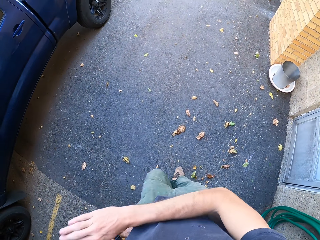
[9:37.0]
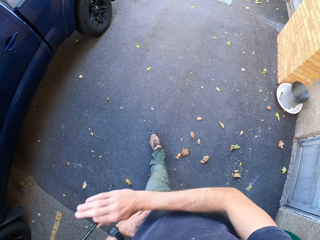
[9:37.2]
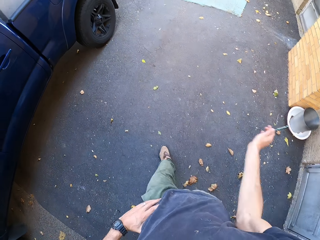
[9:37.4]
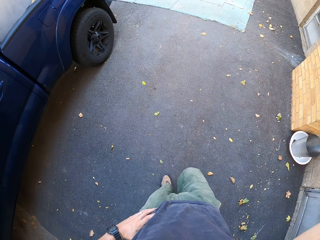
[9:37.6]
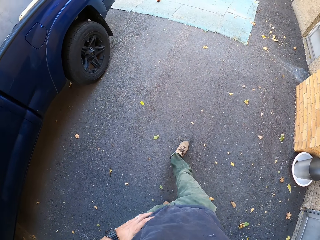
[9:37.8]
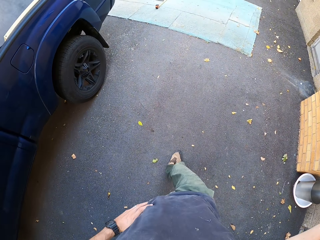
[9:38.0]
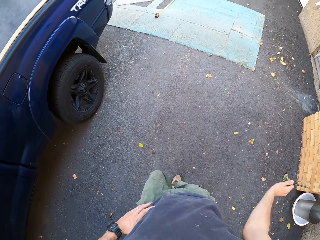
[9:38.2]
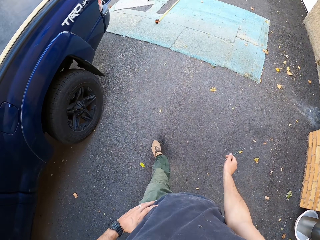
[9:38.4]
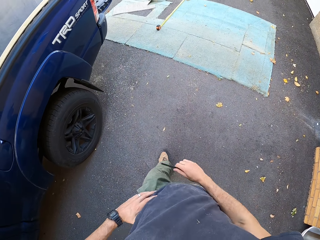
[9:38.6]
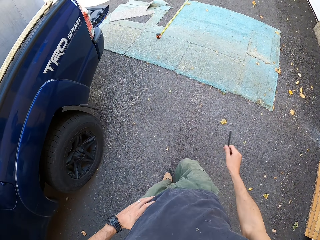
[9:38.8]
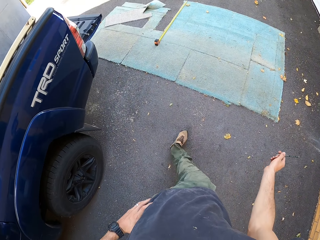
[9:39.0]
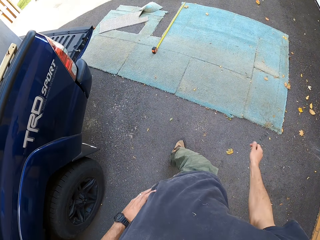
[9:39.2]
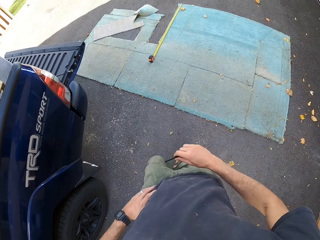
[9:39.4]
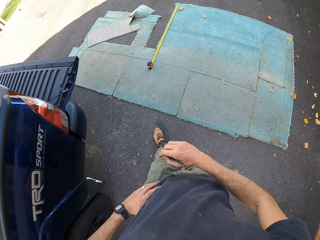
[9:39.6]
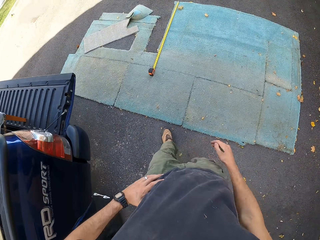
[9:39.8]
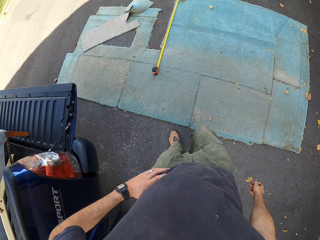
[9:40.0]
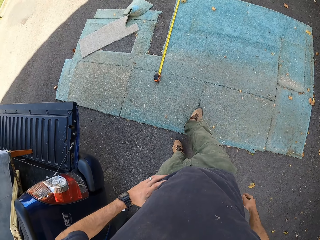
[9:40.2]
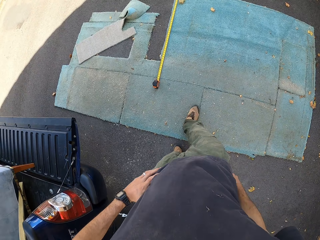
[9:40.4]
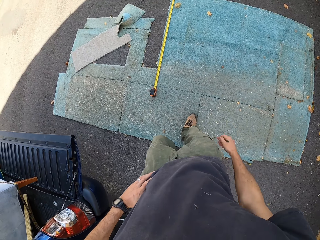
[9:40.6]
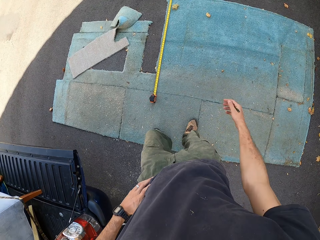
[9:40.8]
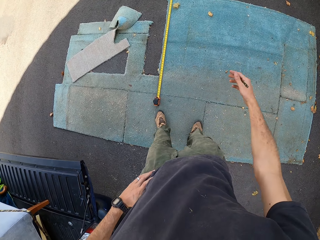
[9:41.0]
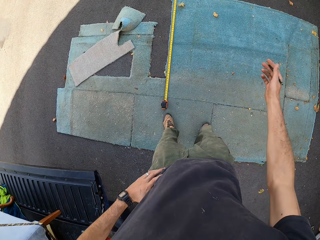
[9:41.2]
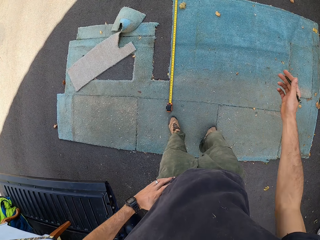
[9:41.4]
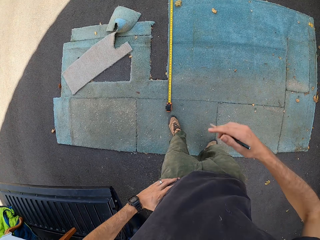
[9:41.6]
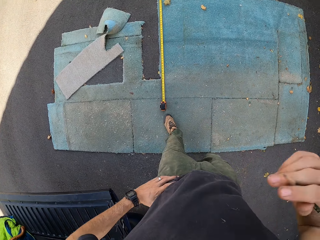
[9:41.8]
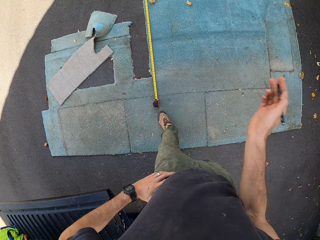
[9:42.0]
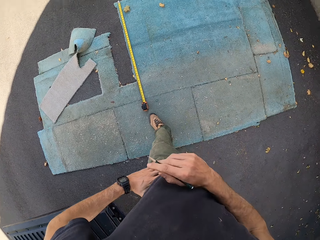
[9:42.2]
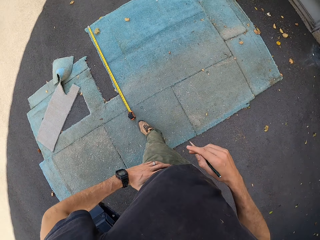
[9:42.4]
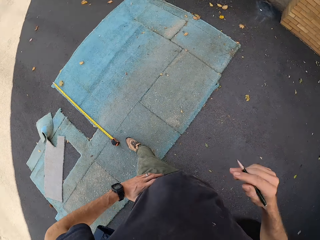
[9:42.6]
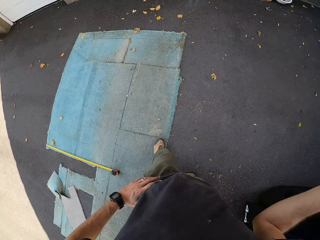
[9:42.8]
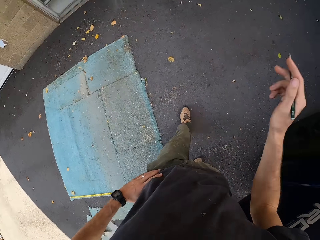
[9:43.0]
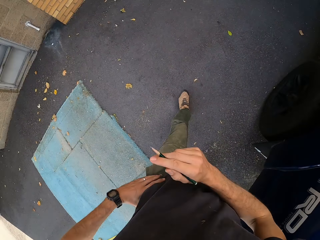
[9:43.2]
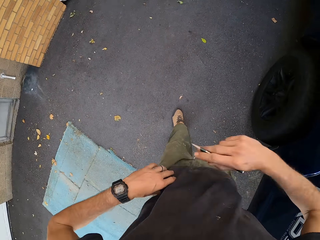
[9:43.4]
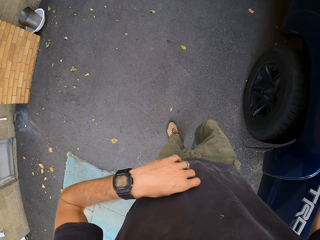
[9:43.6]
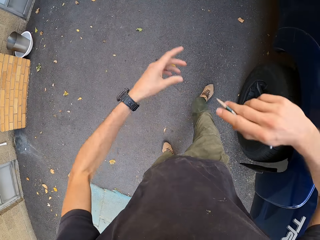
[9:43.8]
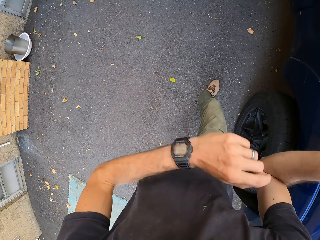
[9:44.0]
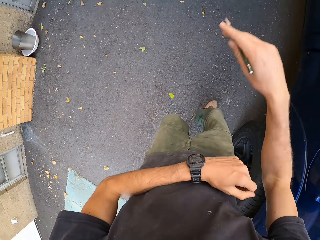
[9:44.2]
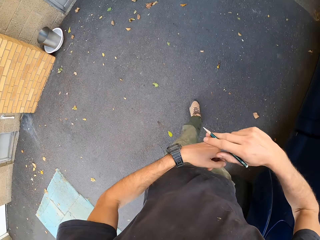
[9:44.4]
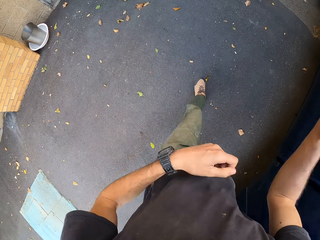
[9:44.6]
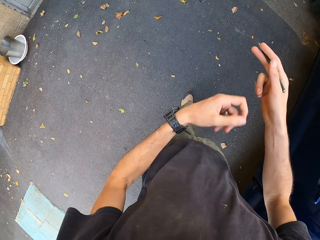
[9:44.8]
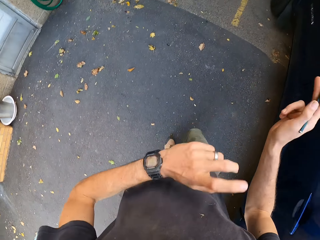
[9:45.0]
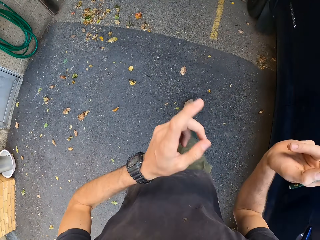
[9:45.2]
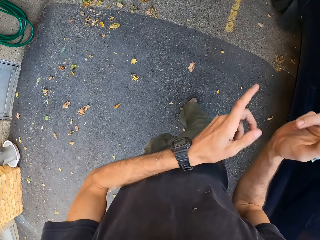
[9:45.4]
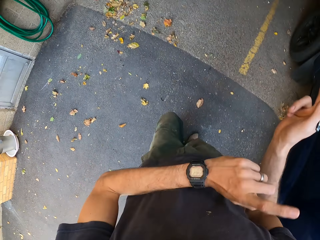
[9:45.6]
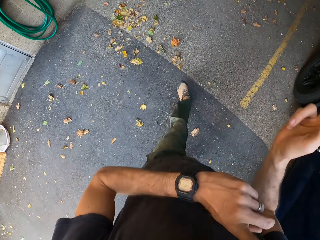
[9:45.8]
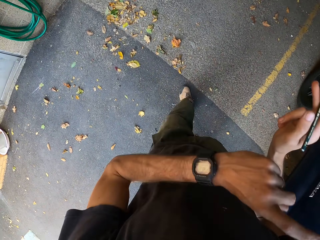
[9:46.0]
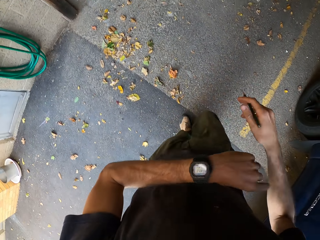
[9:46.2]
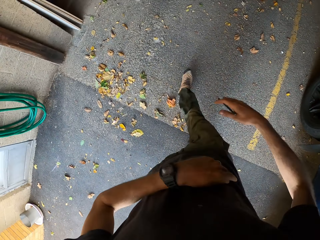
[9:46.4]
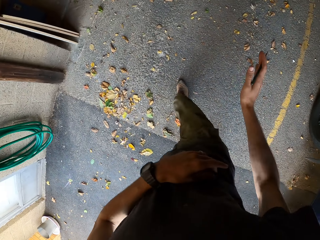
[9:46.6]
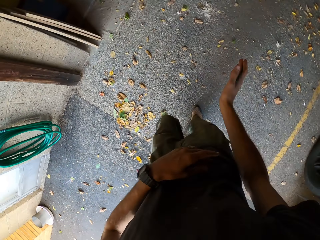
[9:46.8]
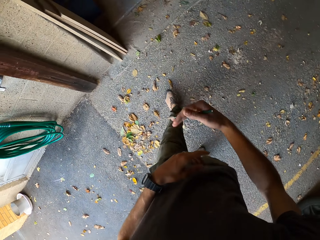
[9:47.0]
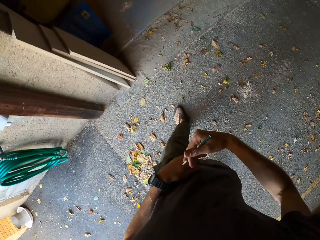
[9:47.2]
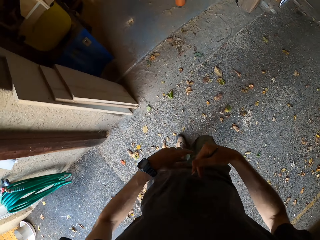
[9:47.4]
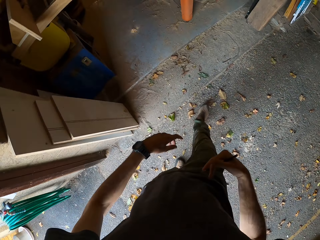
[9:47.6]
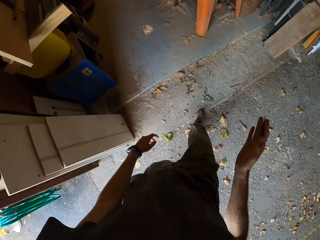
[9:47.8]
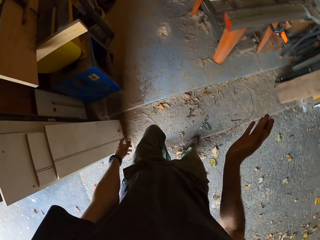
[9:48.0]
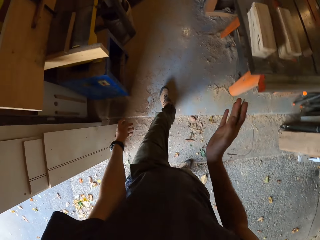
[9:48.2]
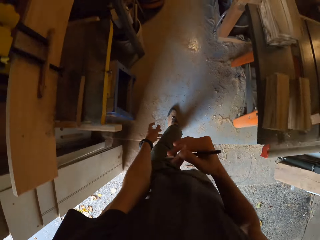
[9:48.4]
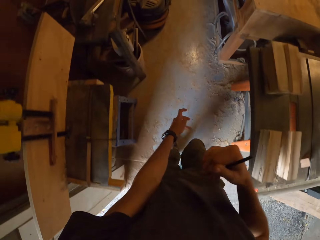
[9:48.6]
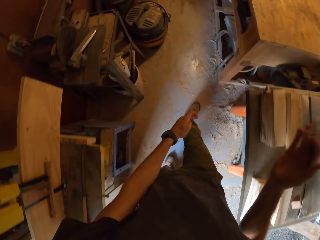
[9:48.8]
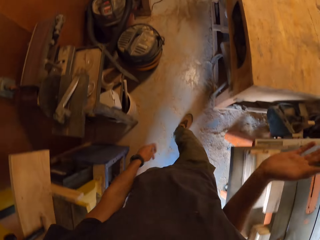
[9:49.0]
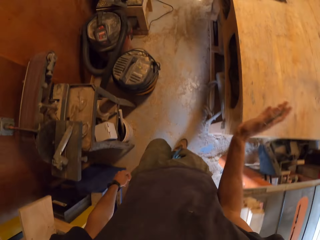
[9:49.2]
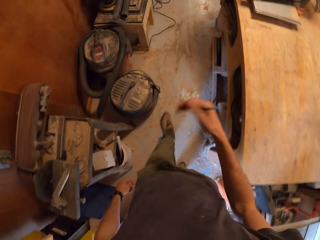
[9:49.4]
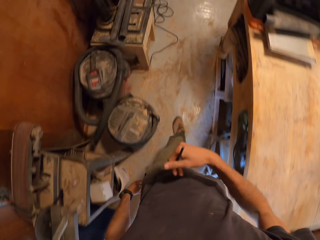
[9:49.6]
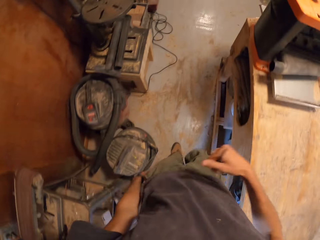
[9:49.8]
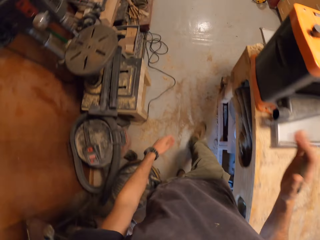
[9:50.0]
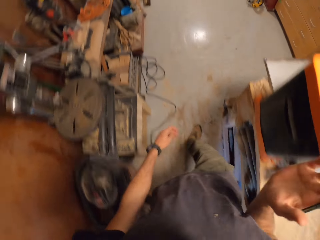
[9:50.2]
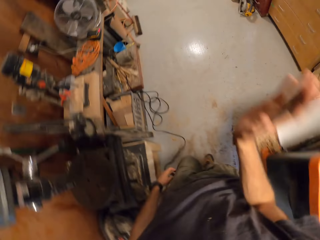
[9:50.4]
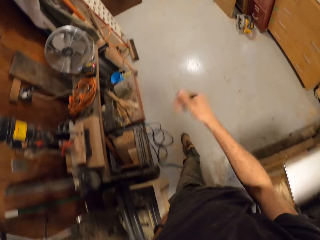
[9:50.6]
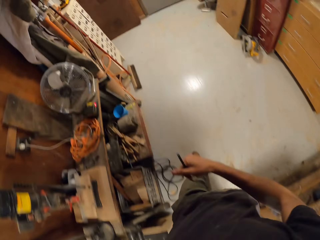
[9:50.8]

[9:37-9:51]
The camera wearer walks outside. He walks into the shop. He turns around. He moves his hands.

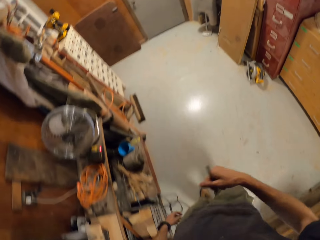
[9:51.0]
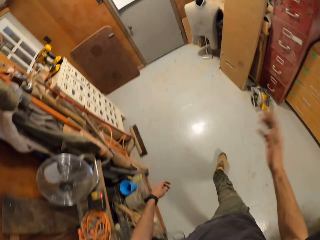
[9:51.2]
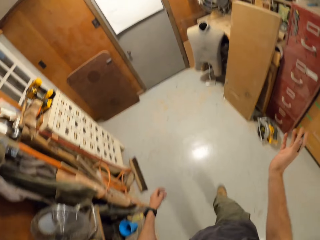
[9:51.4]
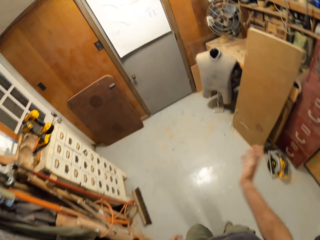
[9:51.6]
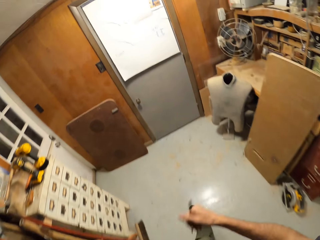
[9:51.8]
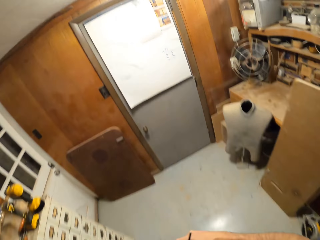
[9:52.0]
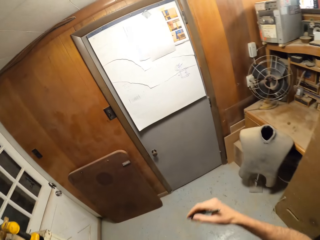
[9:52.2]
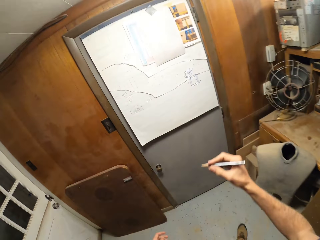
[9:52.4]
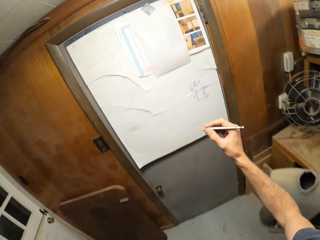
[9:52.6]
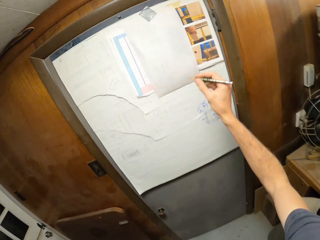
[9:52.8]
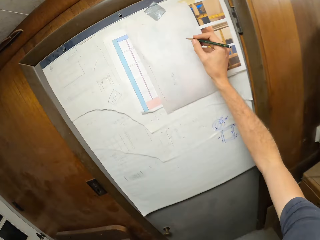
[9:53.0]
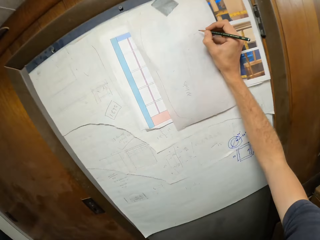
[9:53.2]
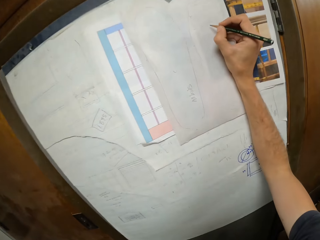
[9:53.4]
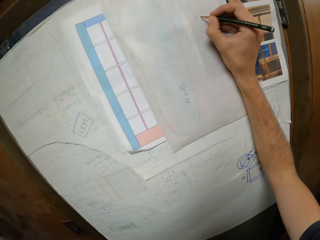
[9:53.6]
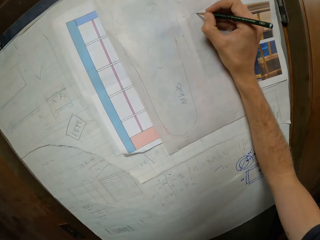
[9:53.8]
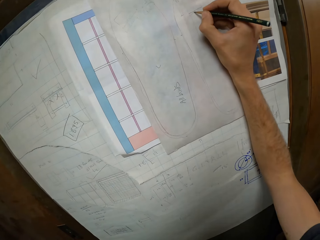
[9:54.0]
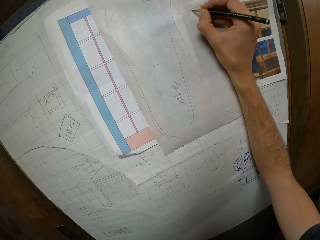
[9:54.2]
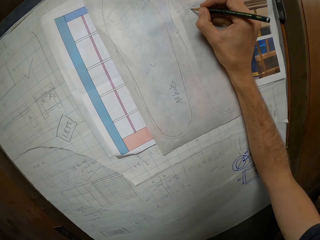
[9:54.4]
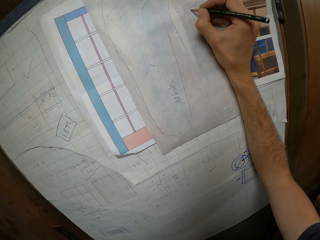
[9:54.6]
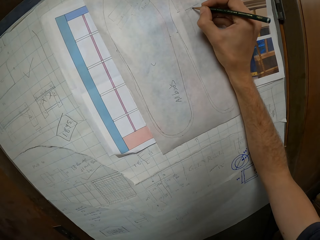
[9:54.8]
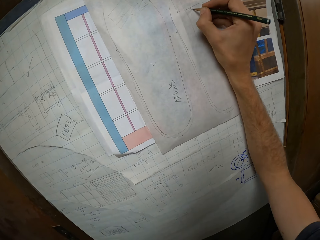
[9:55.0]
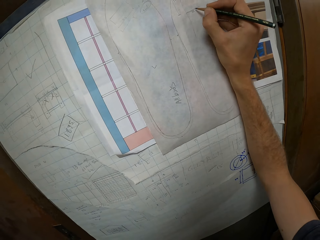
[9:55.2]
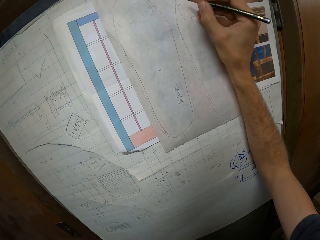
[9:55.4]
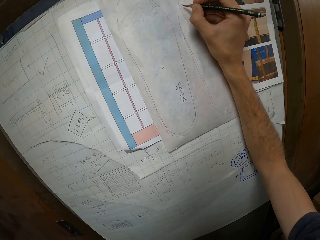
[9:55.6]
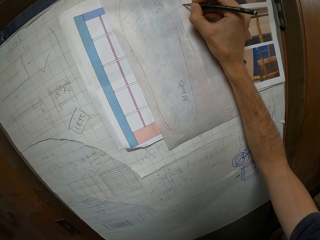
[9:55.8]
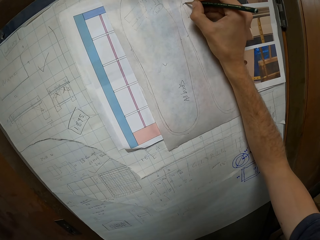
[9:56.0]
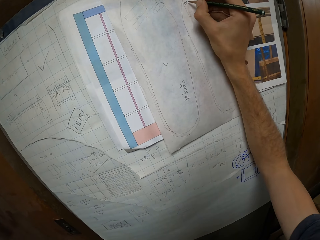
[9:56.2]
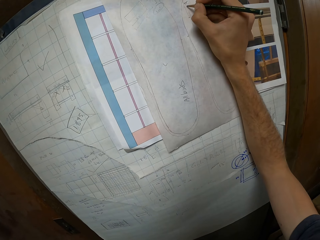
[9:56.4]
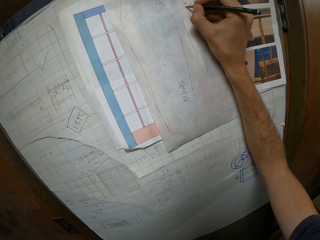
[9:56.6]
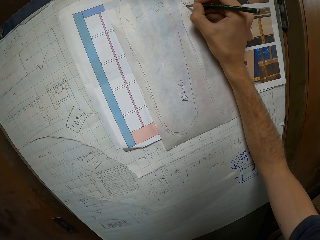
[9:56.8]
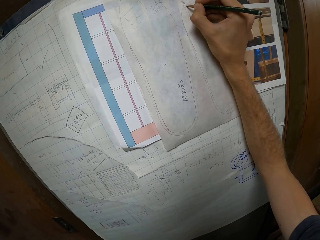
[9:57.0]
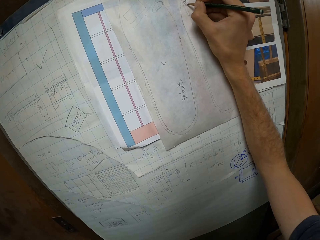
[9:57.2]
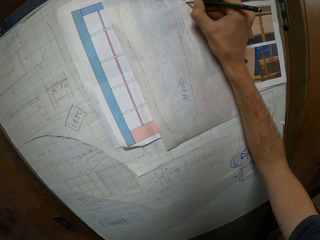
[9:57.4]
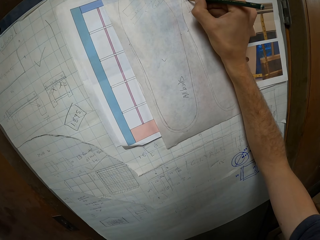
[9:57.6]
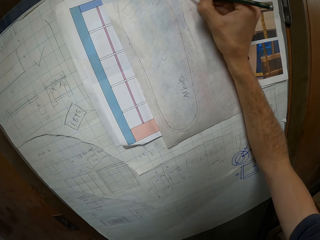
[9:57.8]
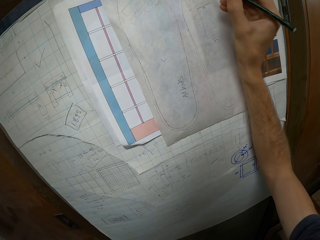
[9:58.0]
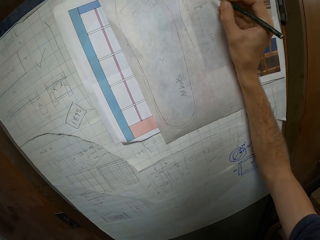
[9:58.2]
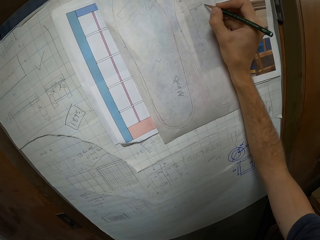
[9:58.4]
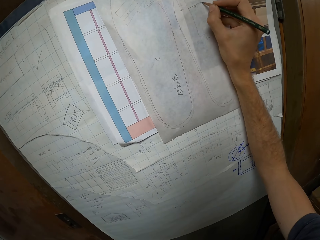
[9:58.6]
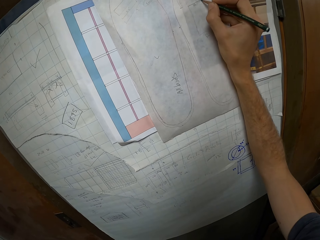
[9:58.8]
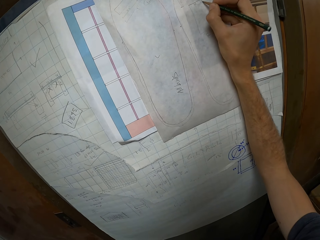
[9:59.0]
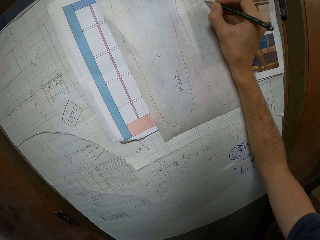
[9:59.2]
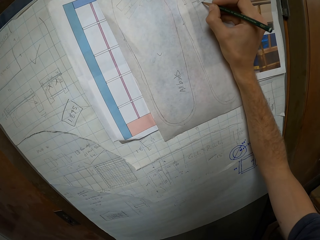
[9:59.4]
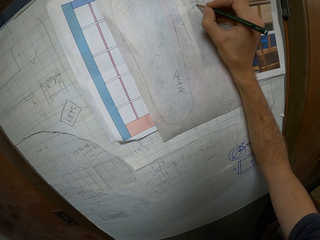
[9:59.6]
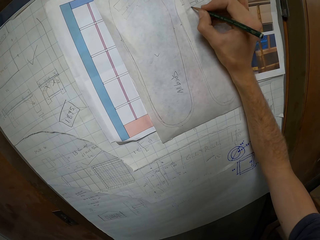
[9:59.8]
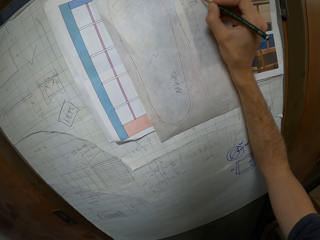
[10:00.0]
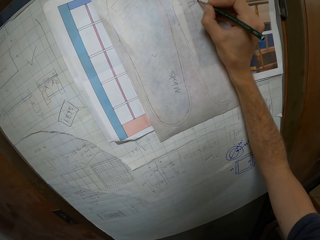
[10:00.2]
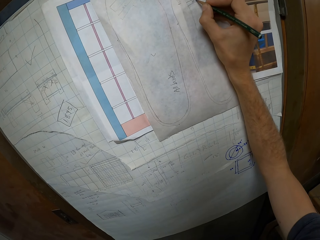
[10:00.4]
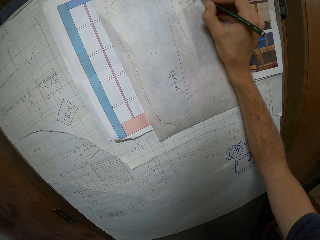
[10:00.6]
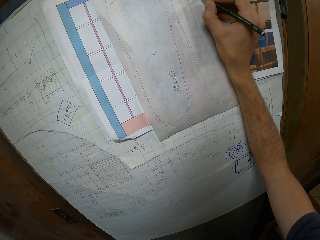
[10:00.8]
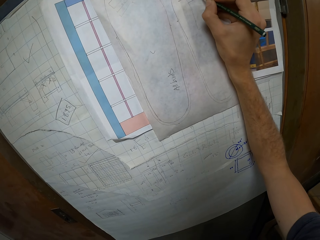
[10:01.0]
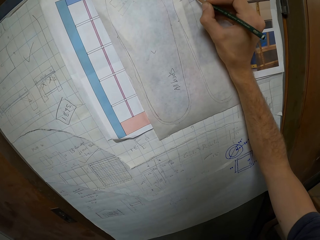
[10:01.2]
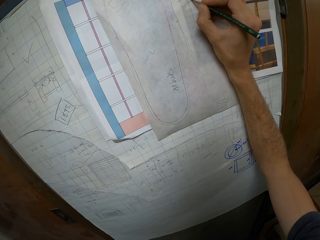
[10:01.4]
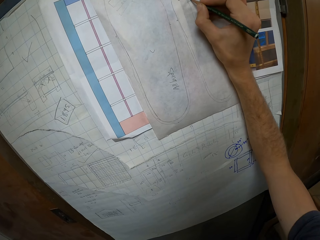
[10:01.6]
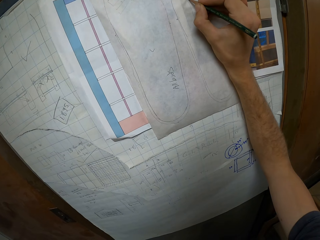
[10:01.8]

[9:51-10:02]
The camera wearer writes the measurements on the paper on the door with the pen.
